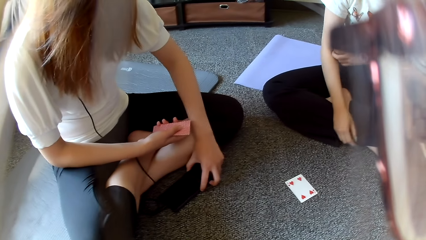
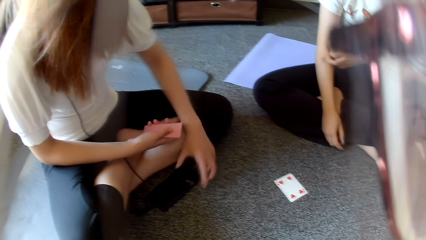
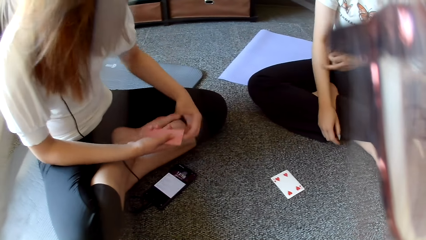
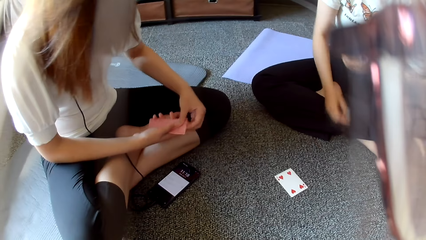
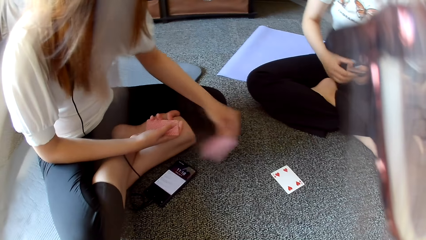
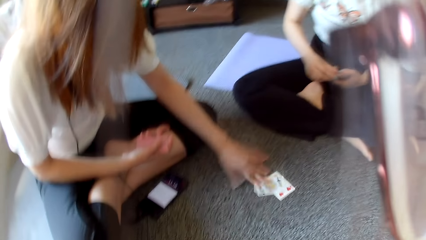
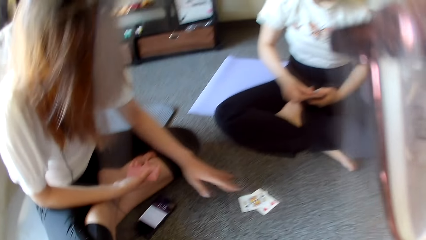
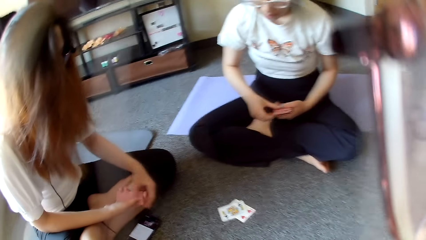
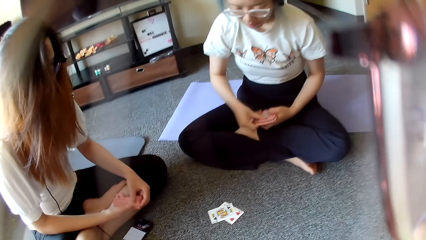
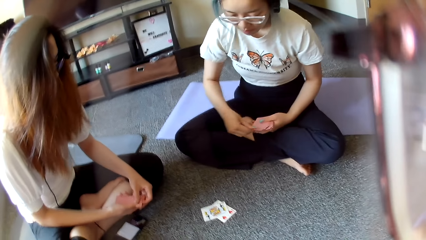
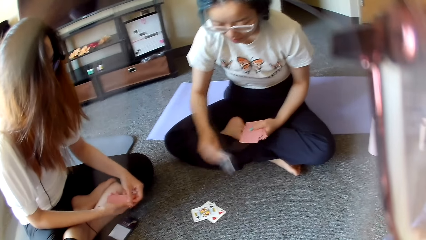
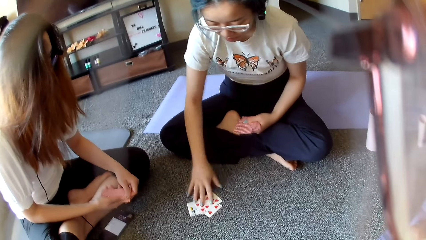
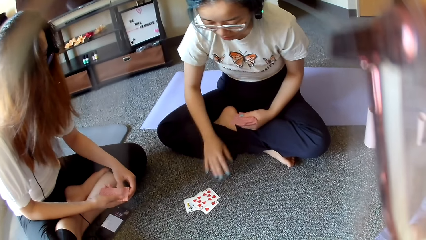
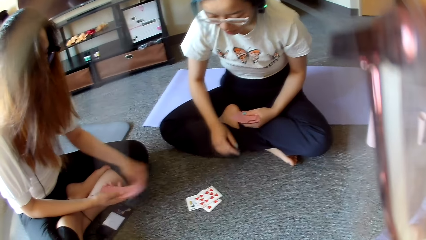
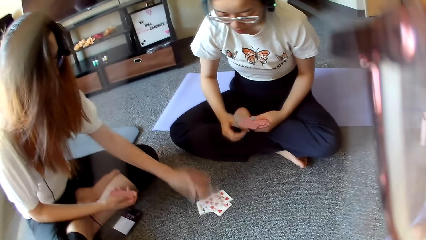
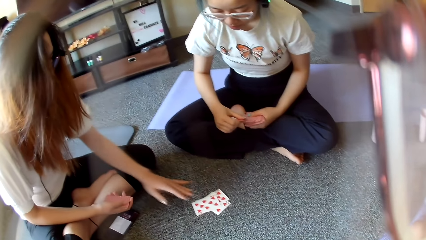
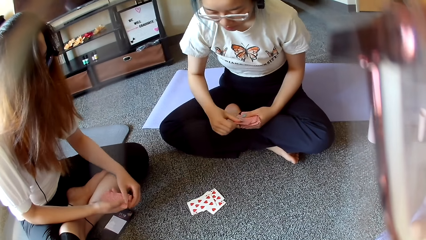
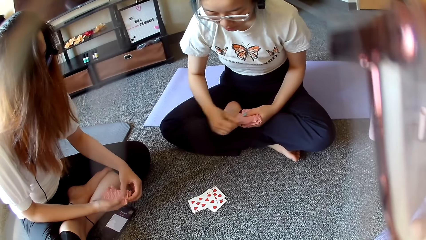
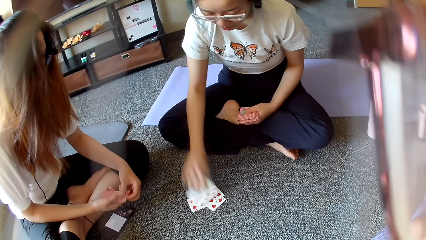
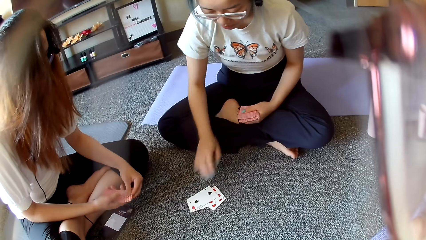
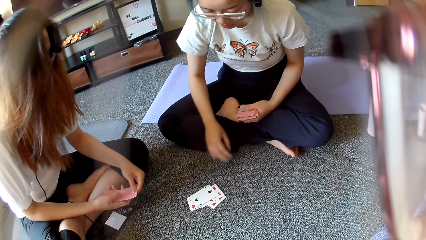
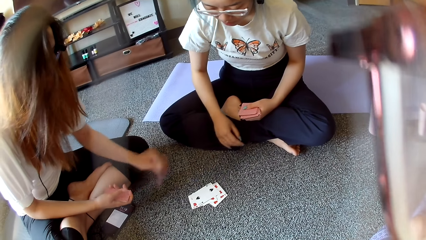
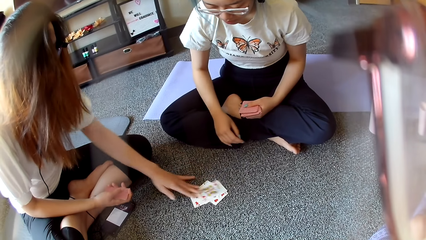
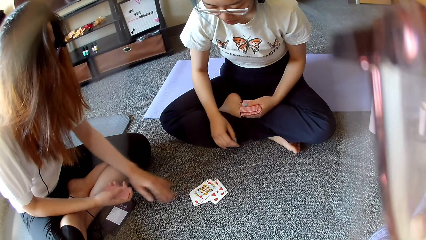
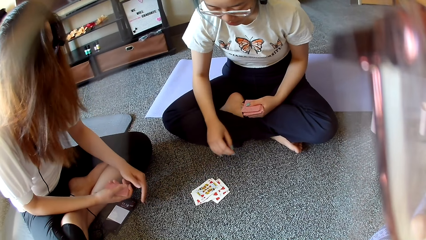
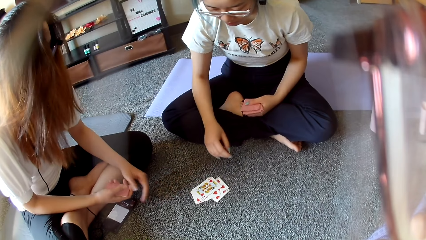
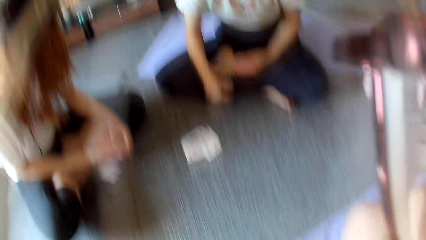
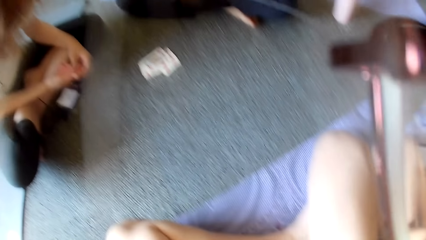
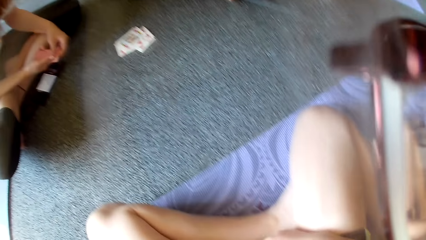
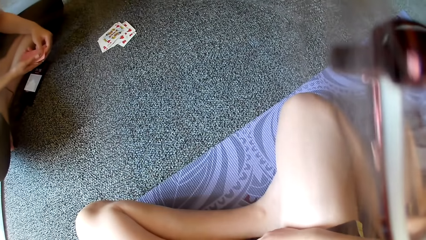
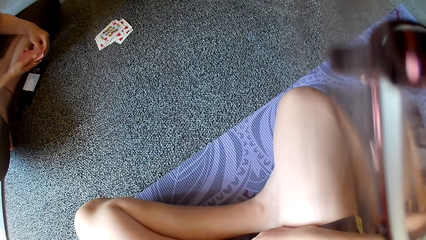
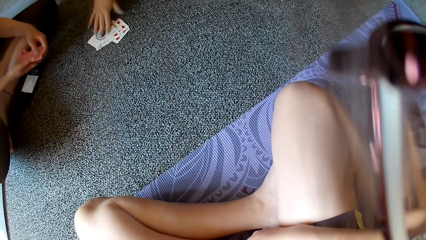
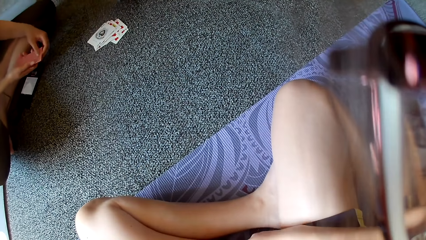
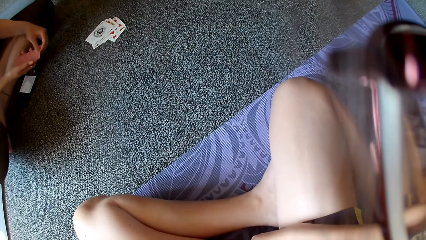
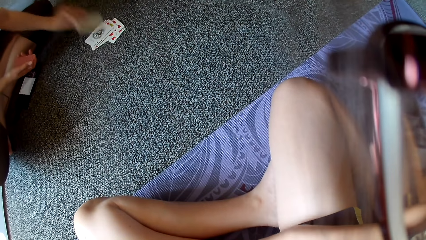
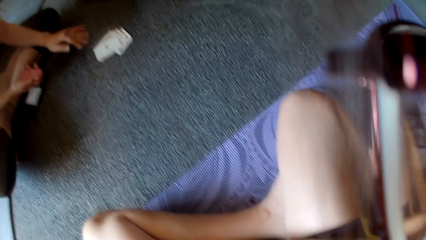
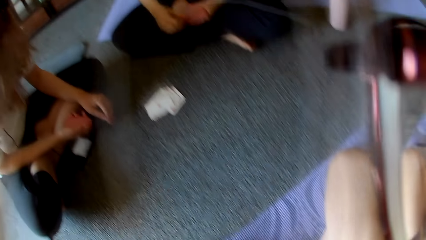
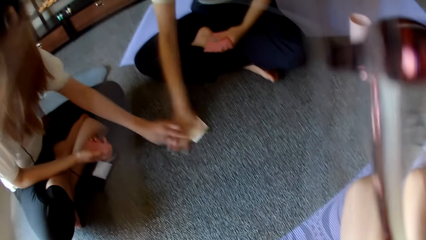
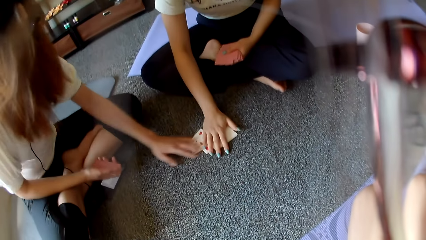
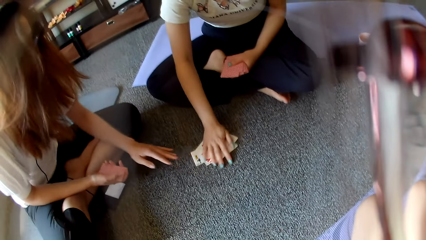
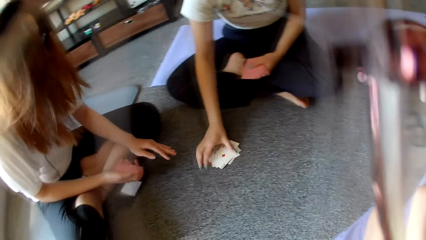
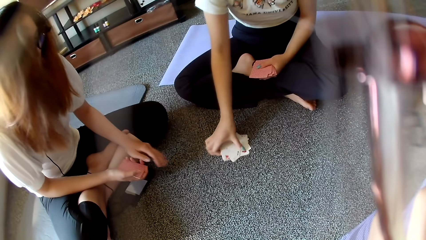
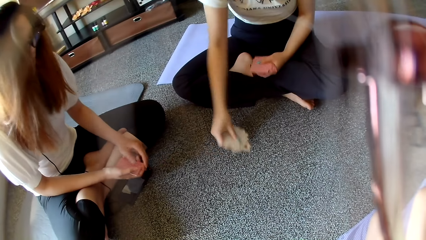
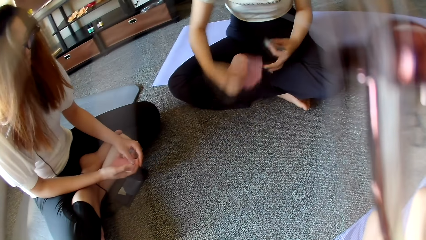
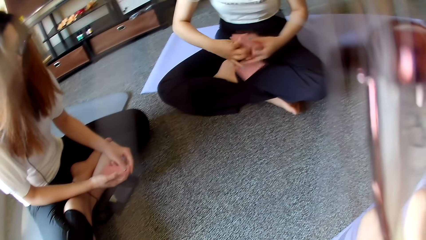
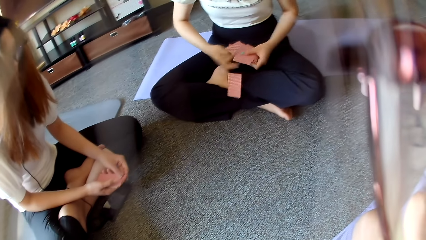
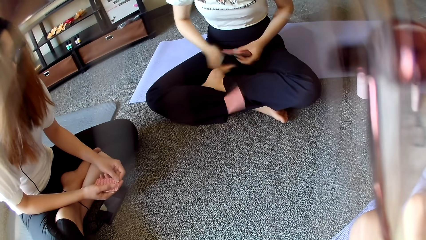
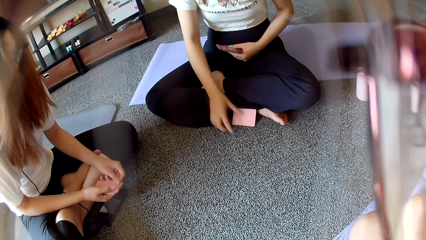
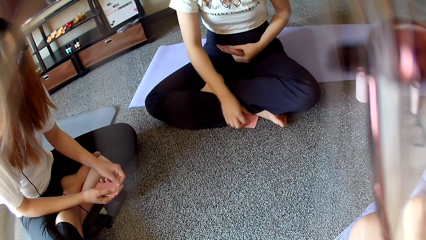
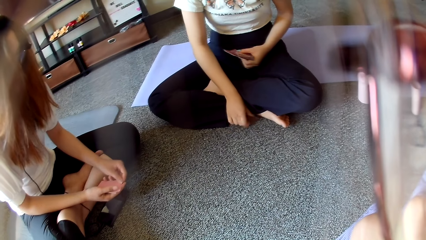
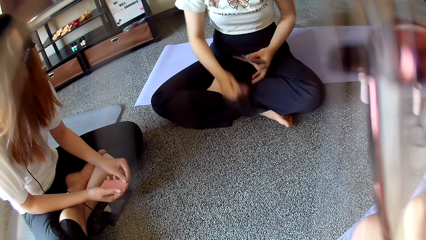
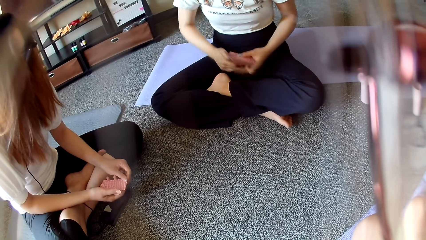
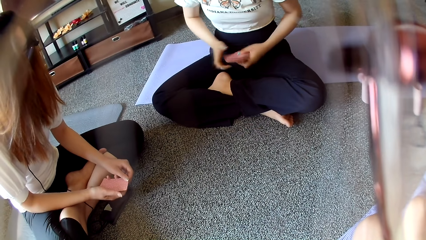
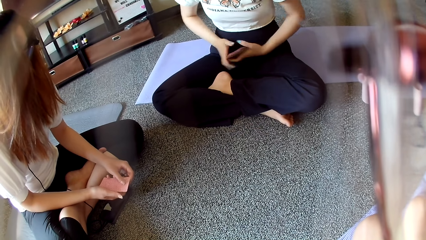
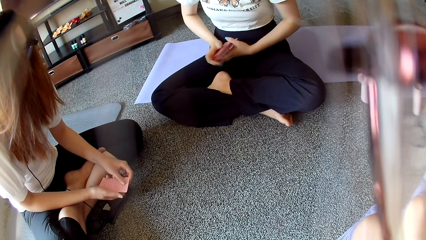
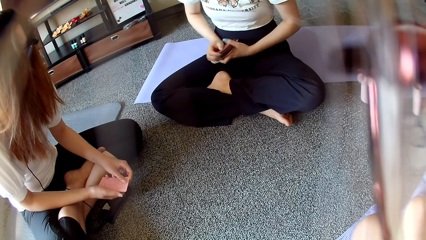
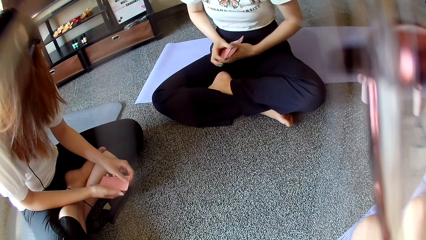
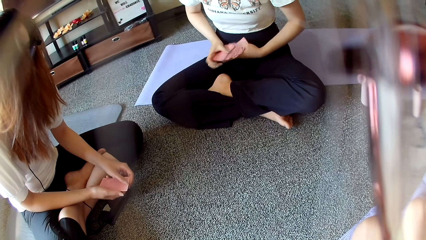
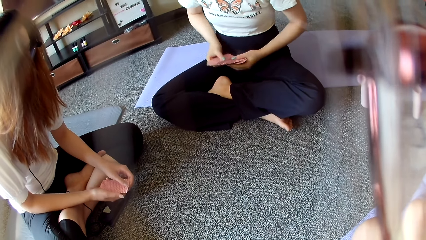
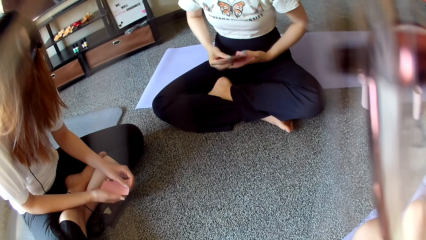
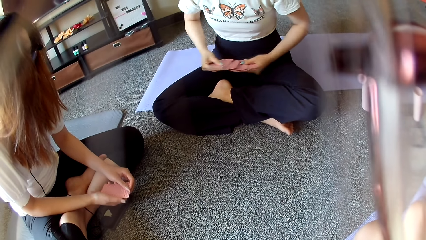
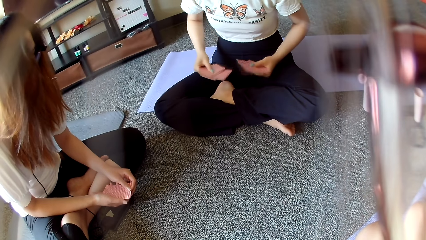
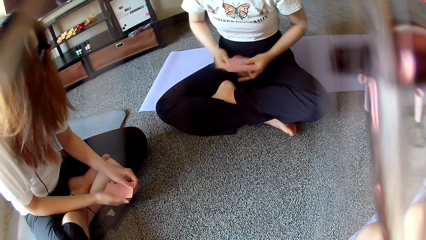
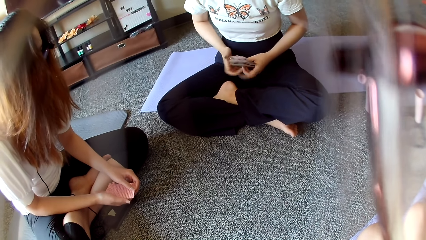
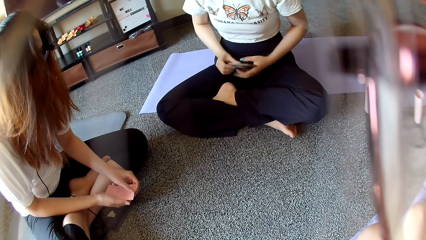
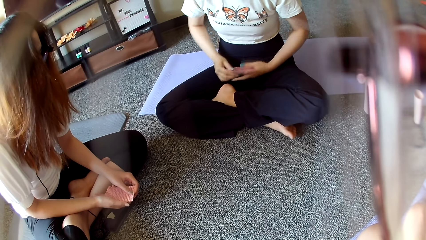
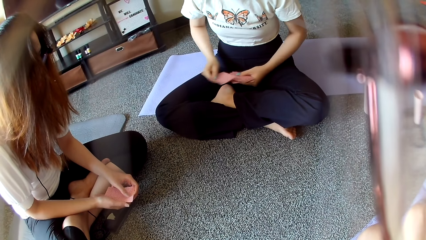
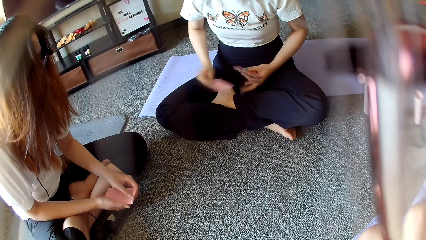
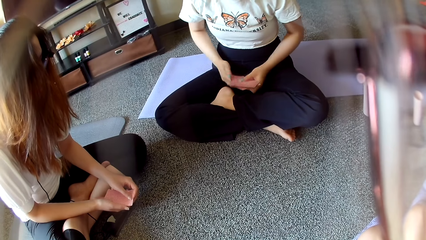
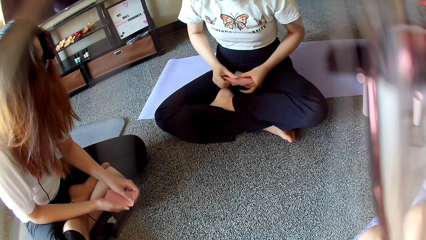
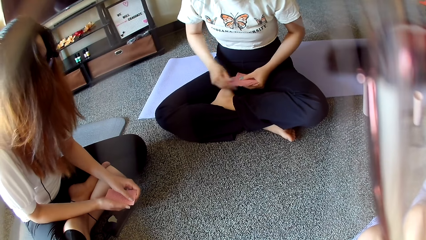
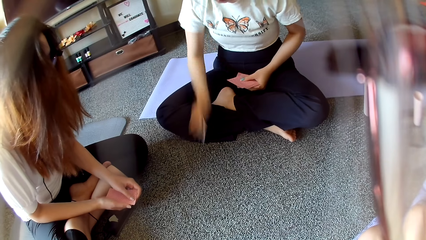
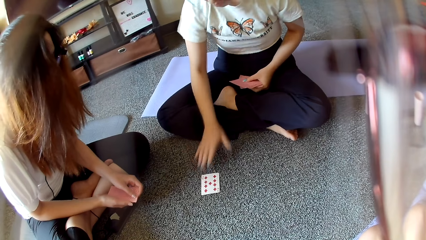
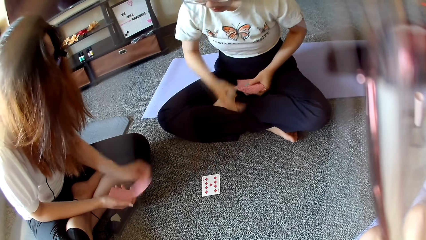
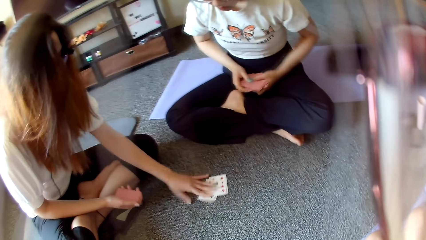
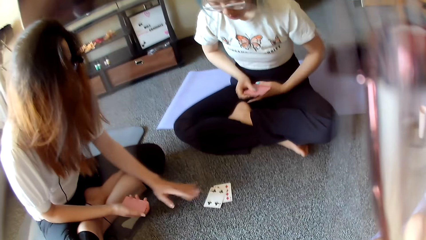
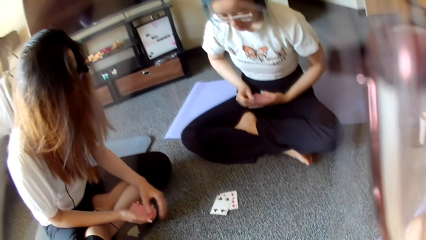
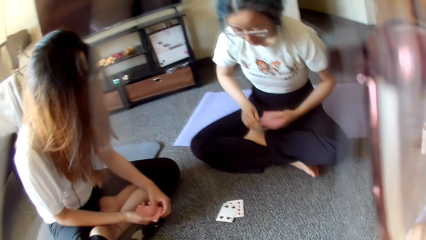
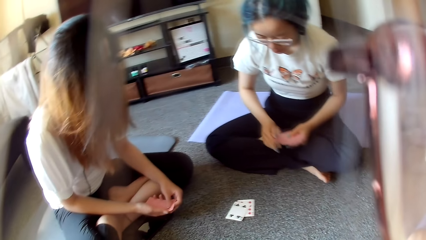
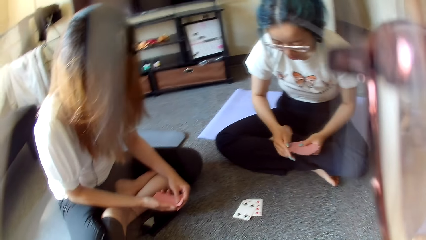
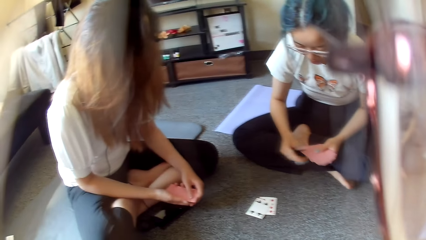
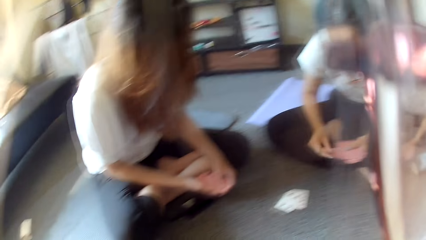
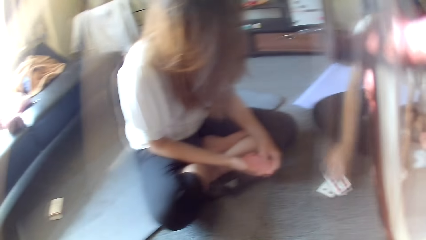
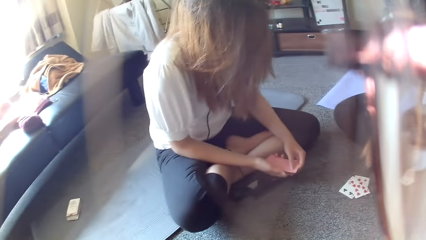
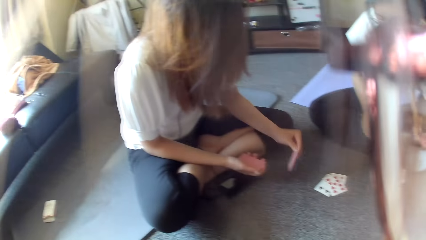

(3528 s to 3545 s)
A woman places a card on the floor. Another woman checks the phone and places a card on the floor. The first woman places a card on the floor. The other woman places a card on the floor. The first woman places a card on the floor. The other woman places a card on the floor. The camera wearer looks around. The first woman places a card on the floor. The other woman places a card on the floor. The first woman picks up the cards on the floor, selects the cards, shuffles the cards, and places a card on the floor. The other woman places a card on the floor.
